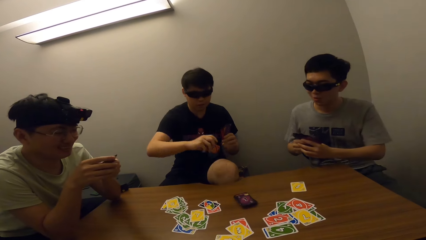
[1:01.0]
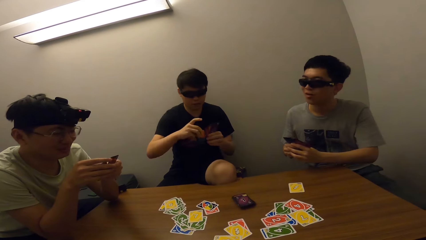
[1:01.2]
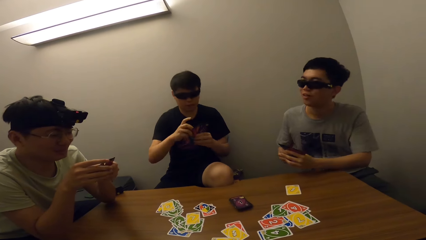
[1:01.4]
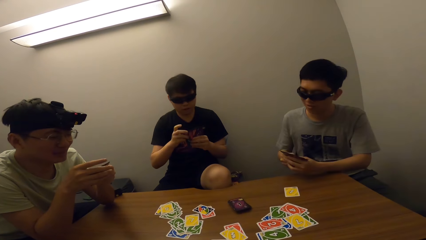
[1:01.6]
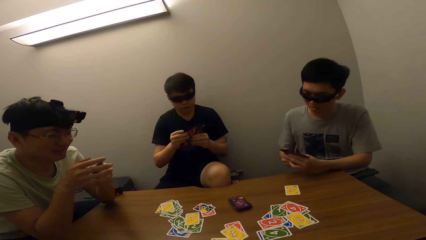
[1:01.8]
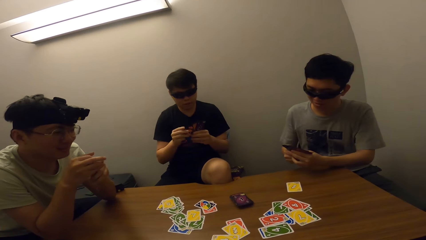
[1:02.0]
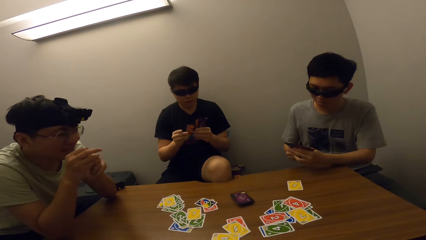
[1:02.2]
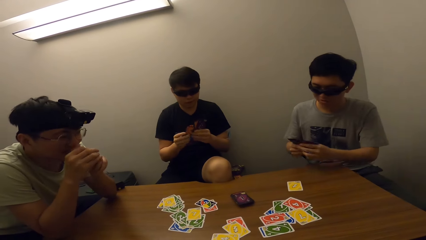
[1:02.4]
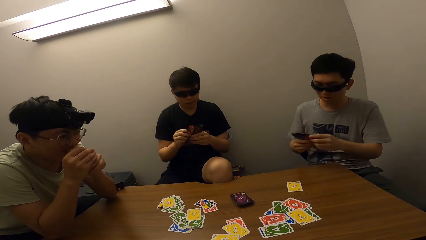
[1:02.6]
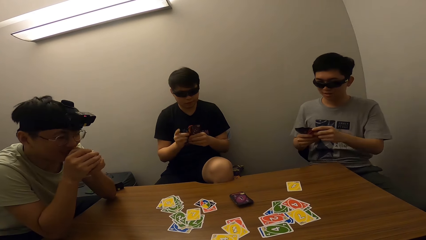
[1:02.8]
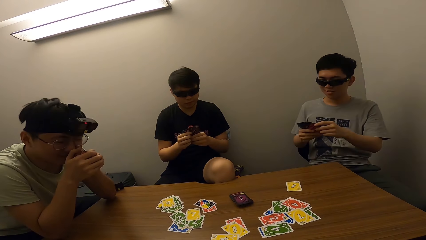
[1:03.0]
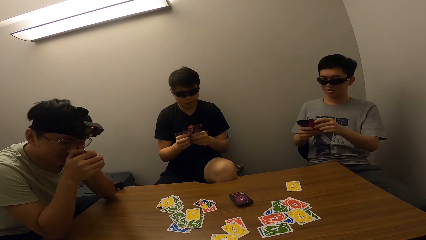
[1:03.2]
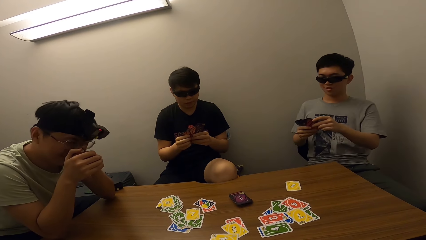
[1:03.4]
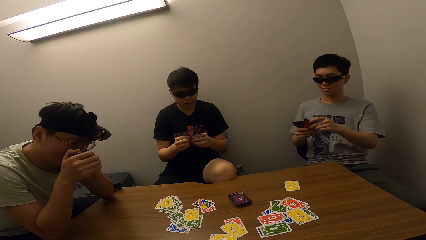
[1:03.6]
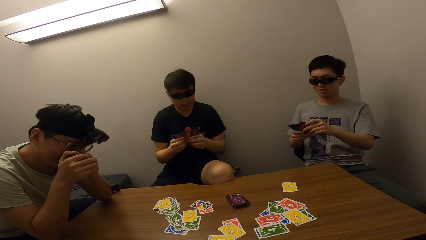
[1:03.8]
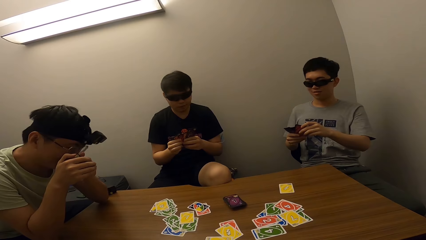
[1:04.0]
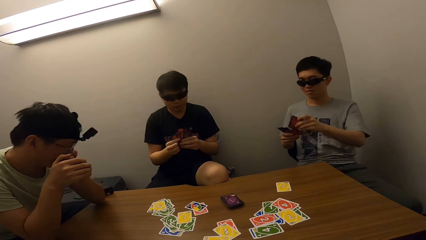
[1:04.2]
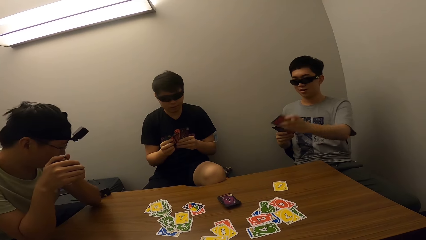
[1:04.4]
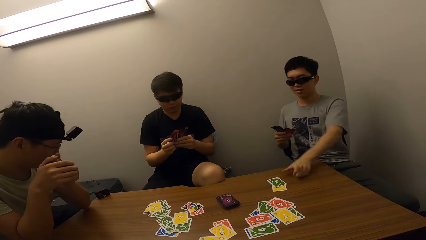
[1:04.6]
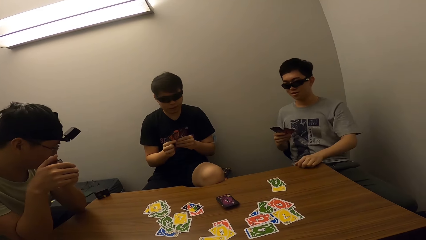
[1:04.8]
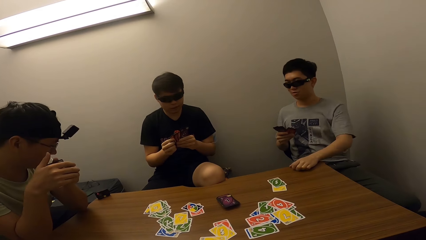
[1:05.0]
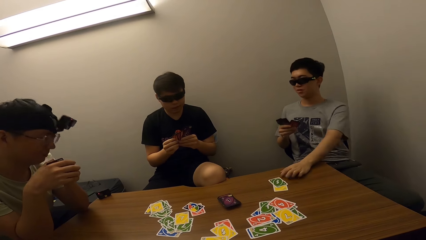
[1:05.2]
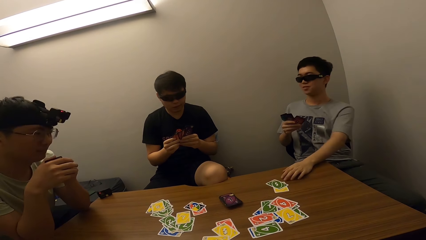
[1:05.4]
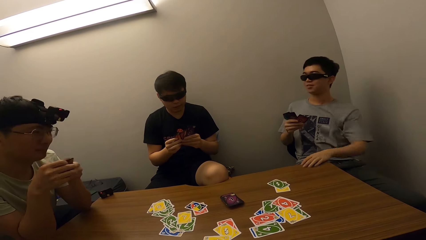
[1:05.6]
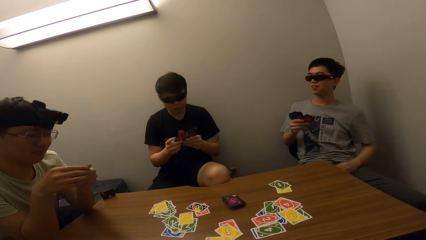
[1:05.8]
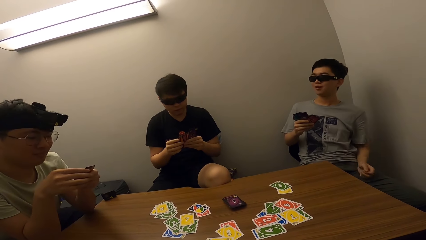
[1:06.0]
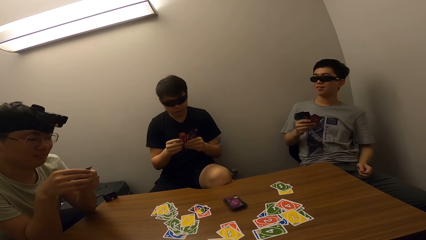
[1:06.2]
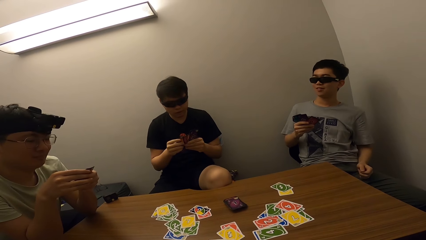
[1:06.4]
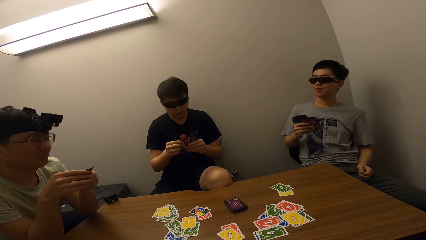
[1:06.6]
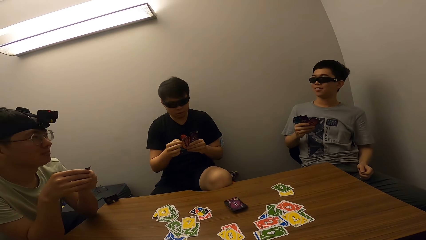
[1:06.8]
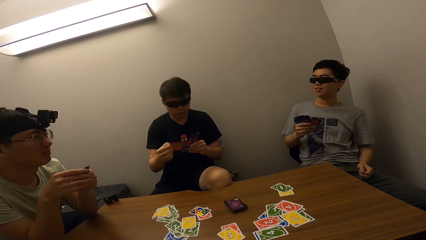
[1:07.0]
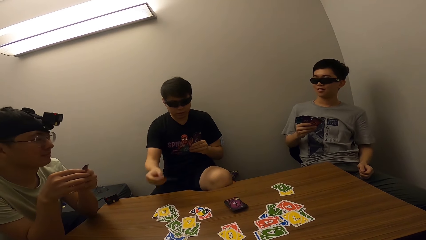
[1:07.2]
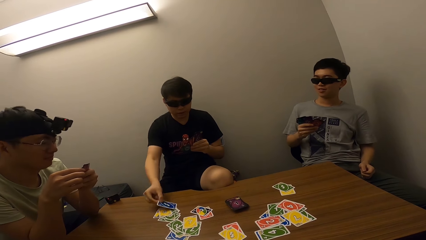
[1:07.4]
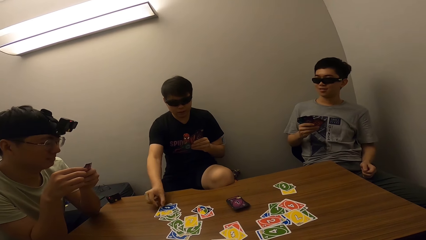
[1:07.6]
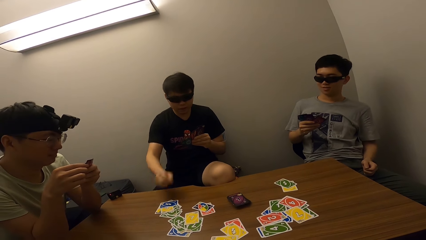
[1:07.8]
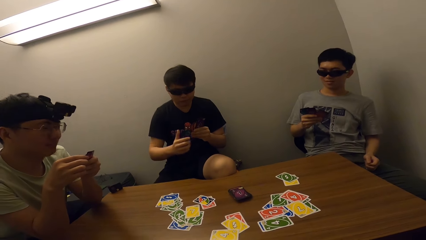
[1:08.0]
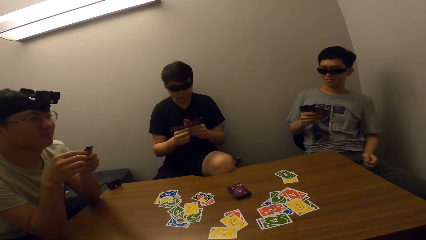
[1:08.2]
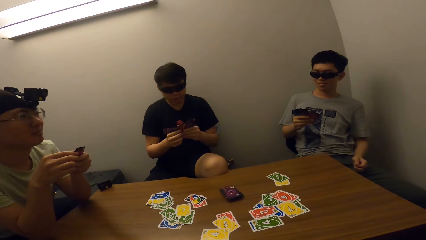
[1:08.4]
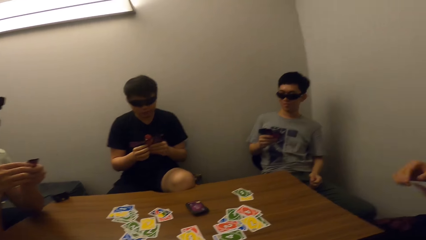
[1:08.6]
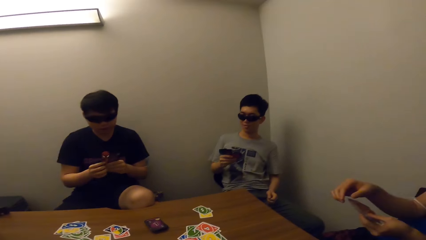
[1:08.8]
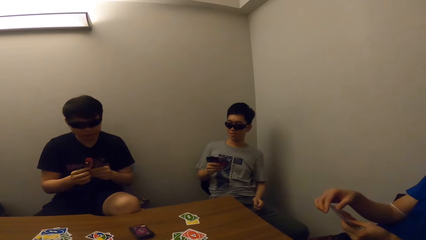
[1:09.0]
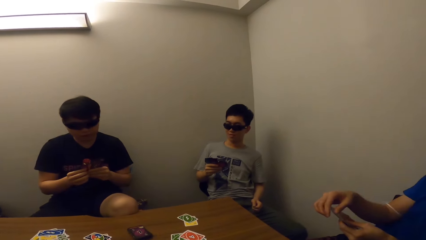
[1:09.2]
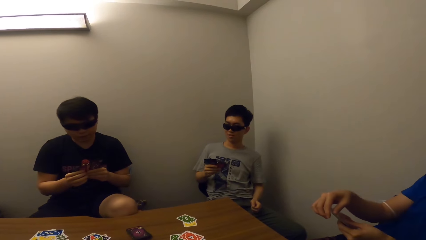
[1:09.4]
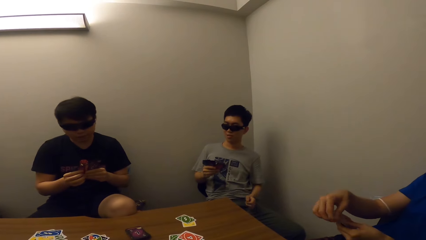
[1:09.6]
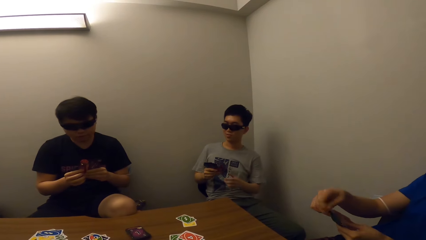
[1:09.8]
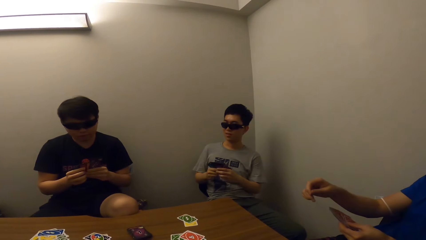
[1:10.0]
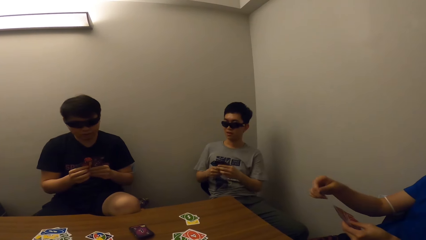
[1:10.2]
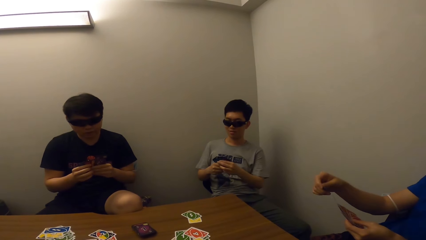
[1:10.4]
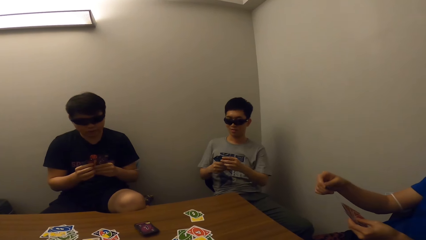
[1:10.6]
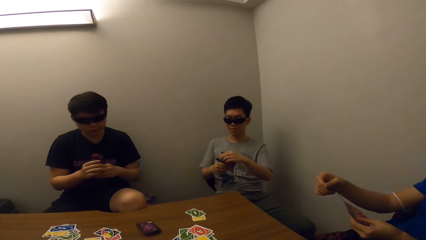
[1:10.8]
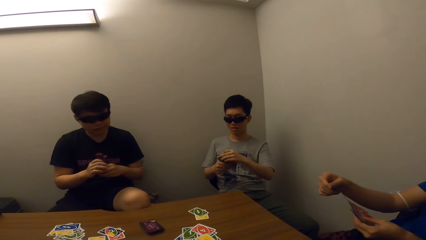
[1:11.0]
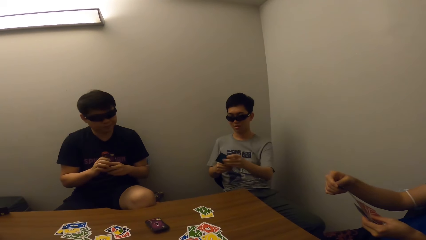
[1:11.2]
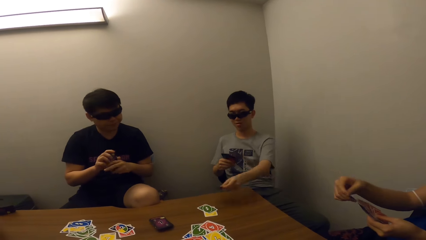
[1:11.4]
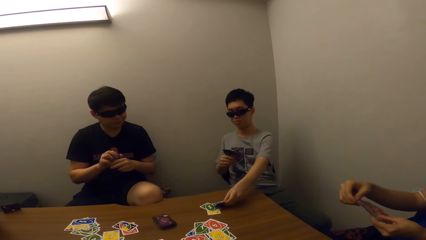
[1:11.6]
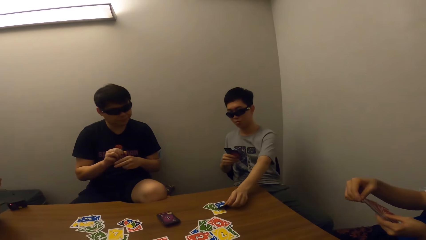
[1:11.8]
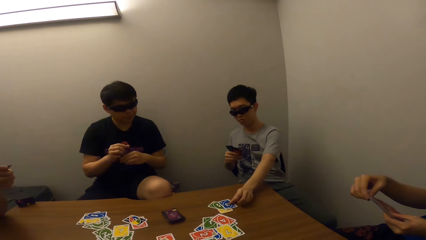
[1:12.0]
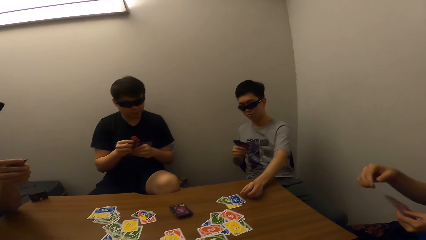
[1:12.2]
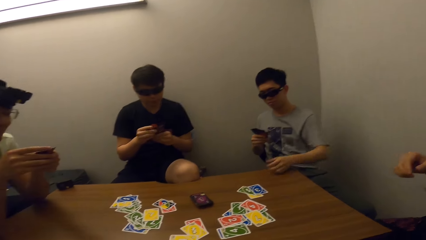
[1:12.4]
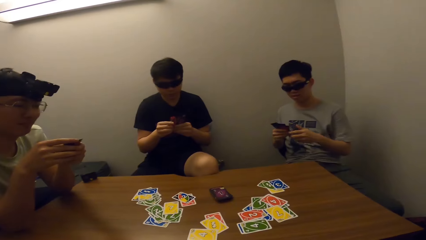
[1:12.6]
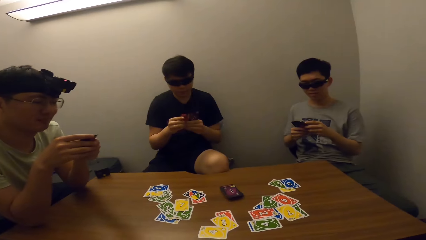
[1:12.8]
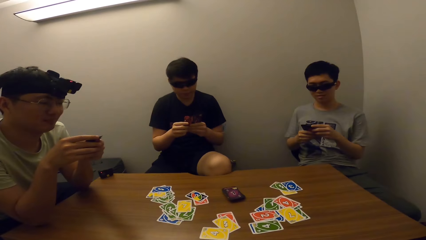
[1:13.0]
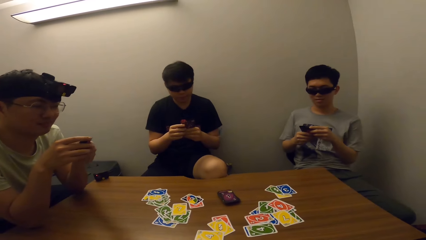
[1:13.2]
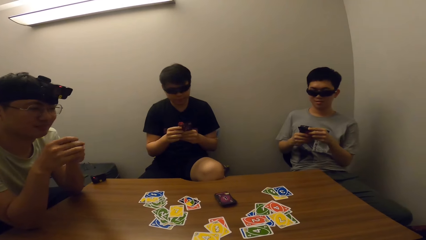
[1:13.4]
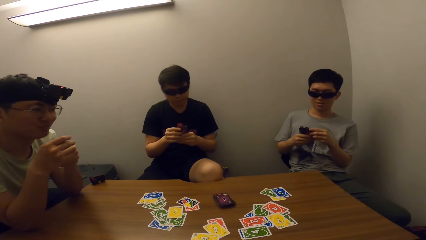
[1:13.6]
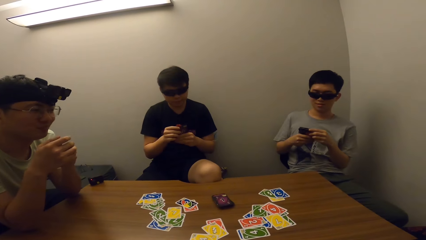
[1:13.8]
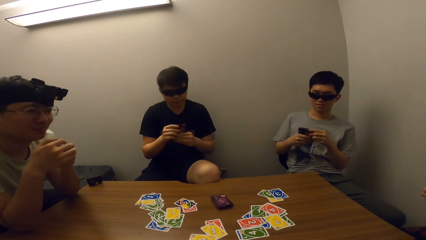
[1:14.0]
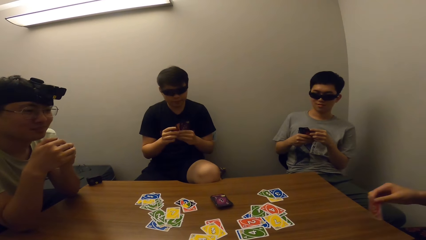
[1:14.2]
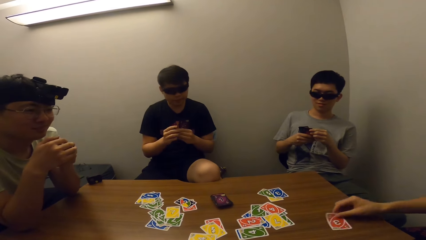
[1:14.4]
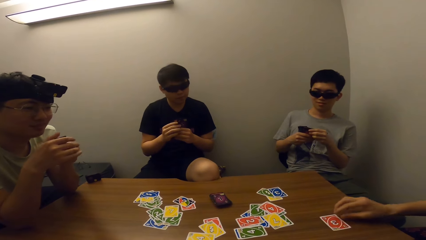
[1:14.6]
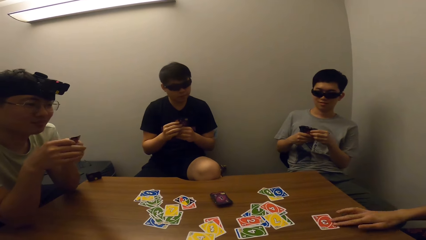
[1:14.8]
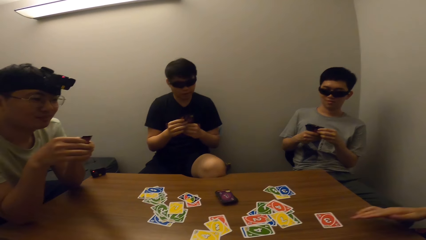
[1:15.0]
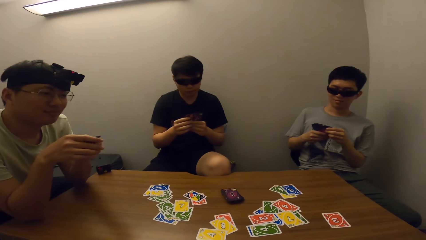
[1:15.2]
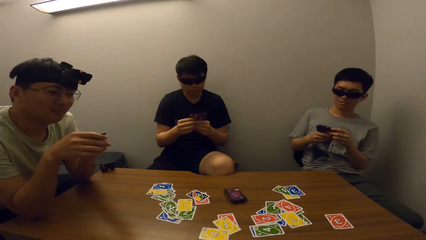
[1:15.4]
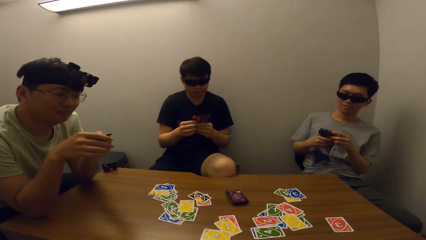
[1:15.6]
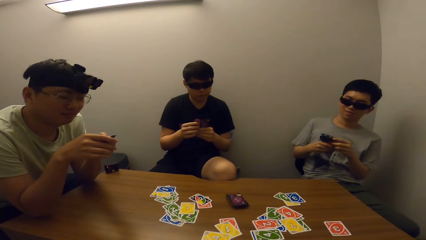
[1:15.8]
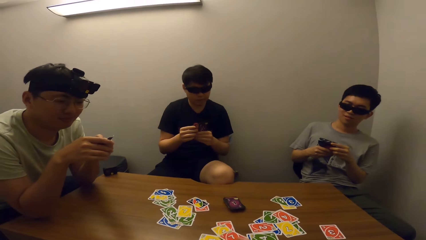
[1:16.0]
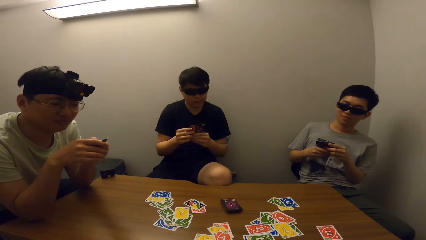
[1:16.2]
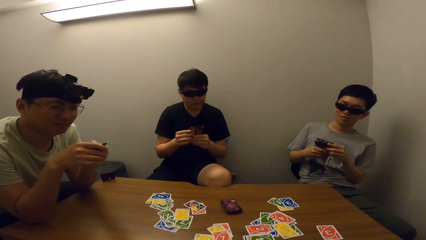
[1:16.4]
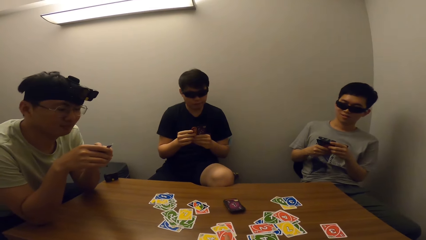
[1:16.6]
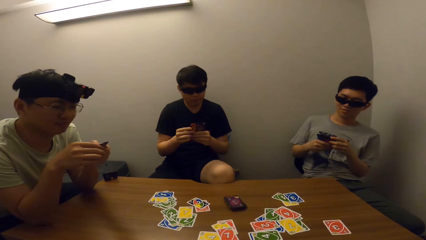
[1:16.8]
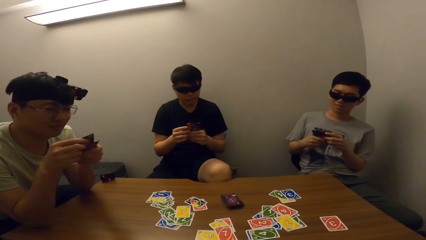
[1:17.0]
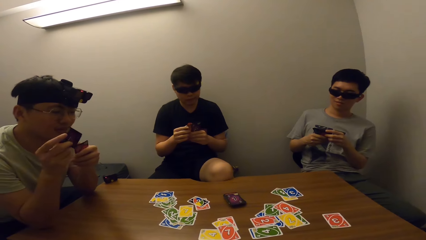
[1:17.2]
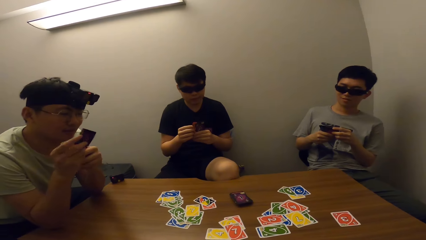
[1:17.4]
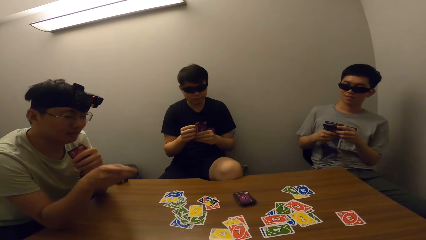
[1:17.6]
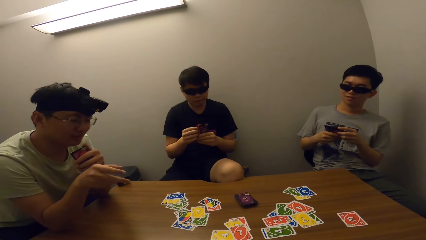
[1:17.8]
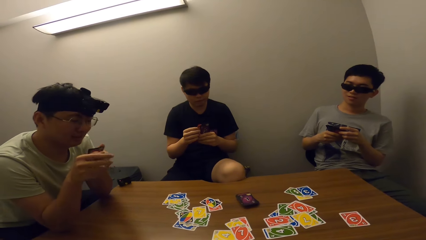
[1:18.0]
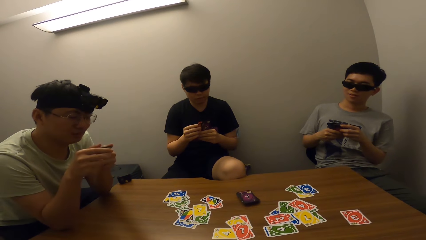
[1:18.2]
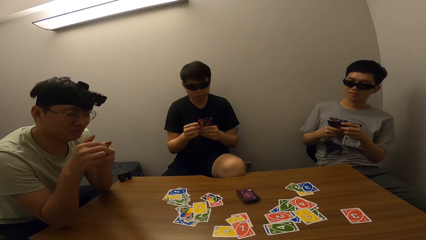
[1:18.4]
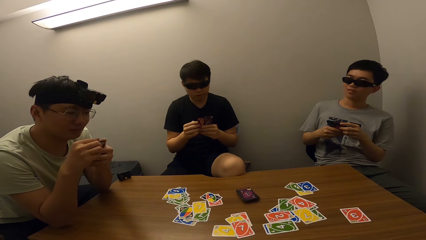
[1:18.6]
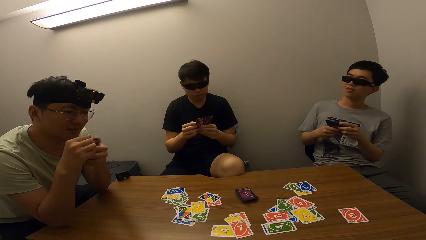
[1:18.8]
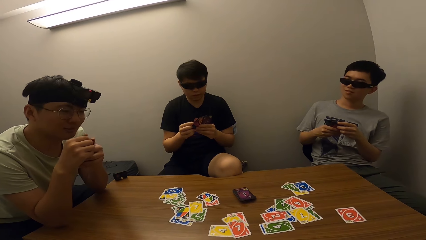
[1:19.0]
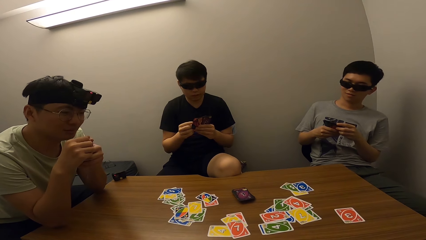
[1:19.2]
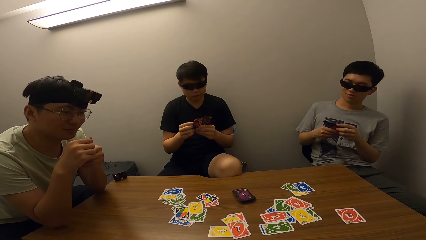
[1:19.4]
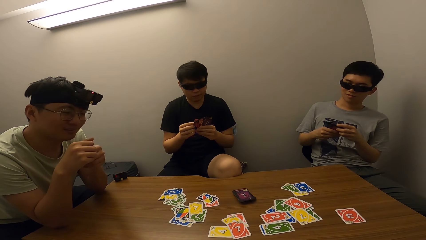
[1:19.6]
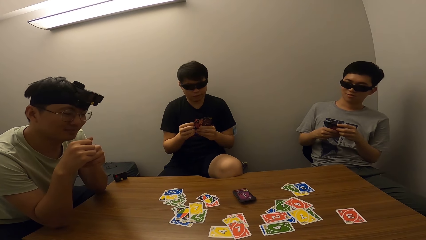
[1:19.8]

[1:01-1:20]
A boy talks, places a card on the table and adjusts the card. A man places a card on the table. Another man picks a card. The boy places a card on the table. The second man places a card on the table. A third man places a card on the table.
